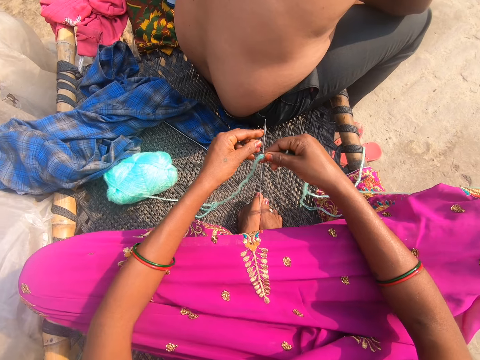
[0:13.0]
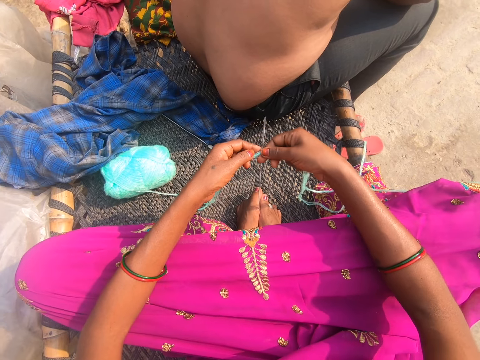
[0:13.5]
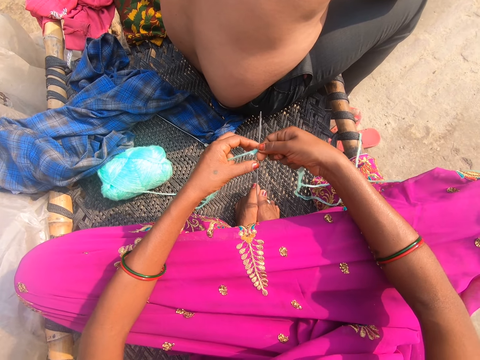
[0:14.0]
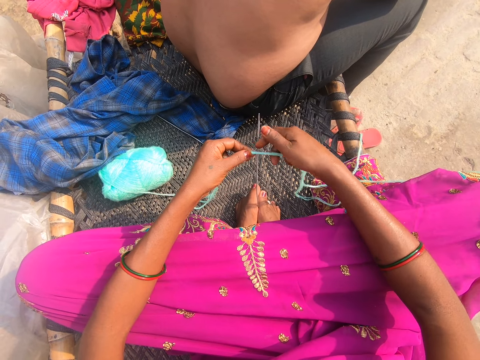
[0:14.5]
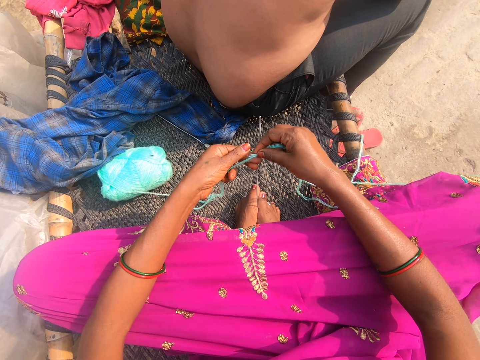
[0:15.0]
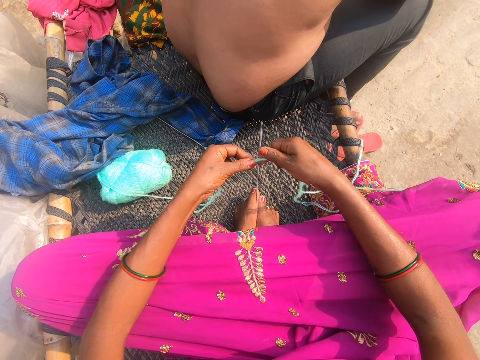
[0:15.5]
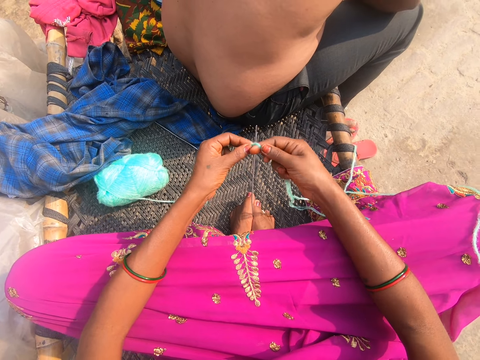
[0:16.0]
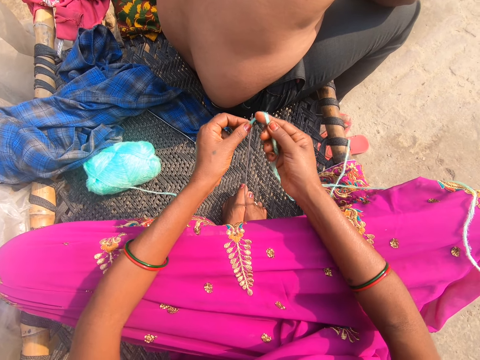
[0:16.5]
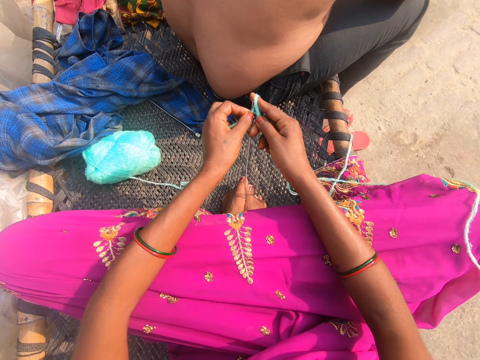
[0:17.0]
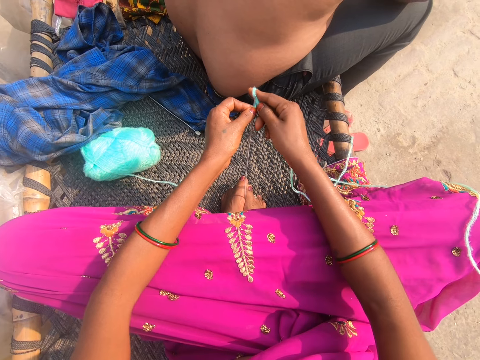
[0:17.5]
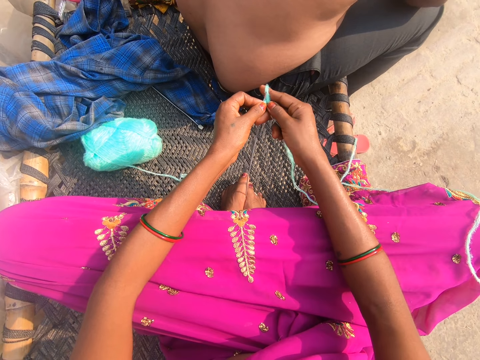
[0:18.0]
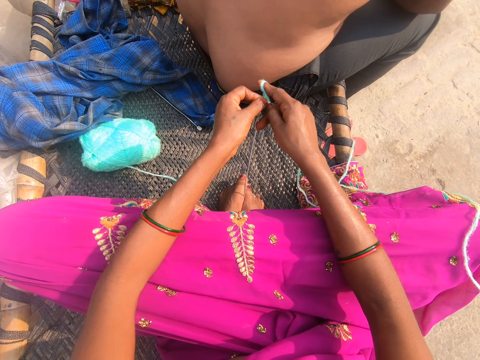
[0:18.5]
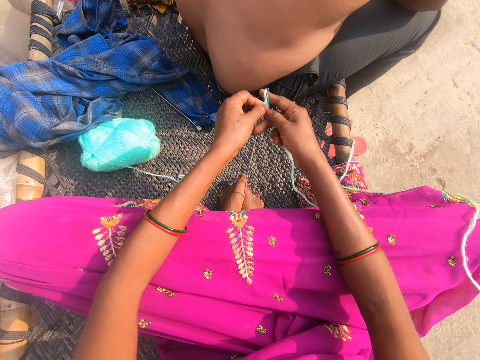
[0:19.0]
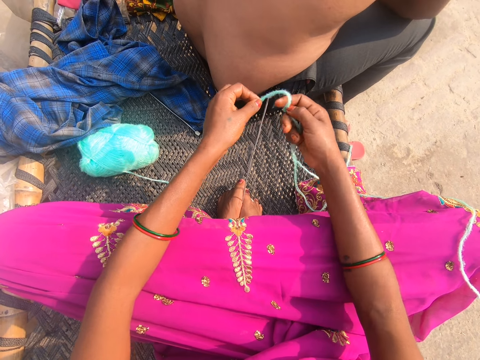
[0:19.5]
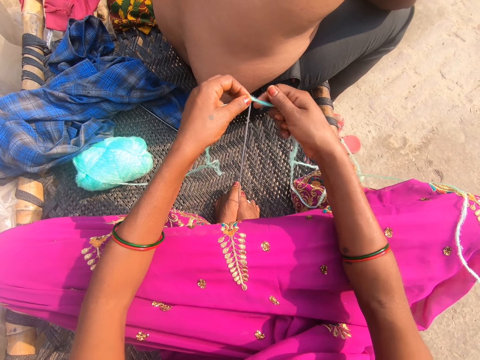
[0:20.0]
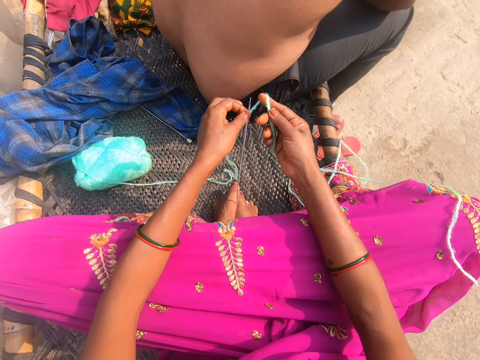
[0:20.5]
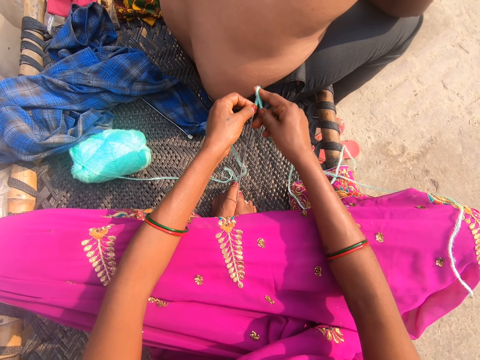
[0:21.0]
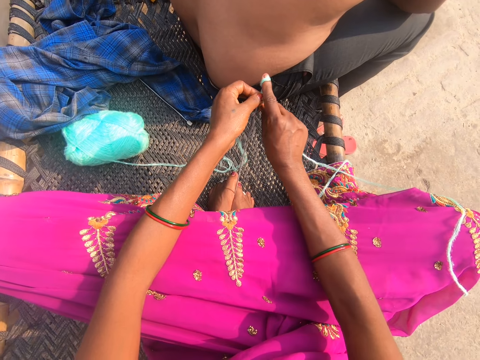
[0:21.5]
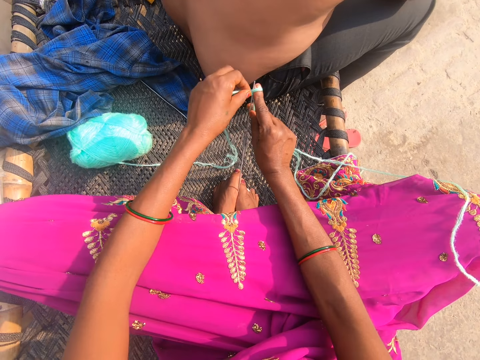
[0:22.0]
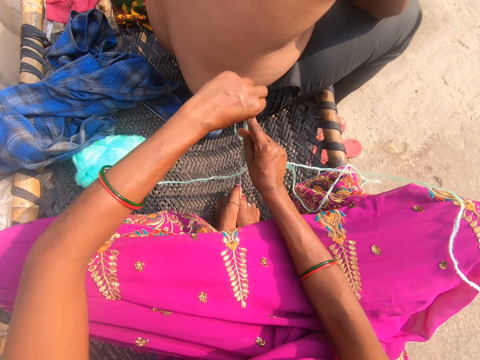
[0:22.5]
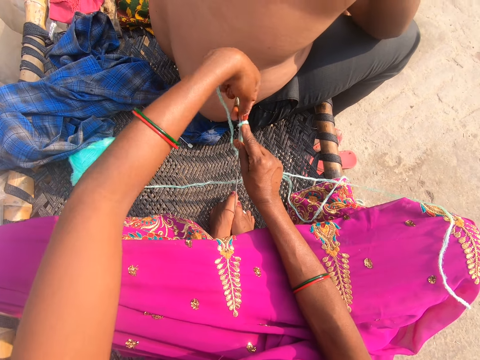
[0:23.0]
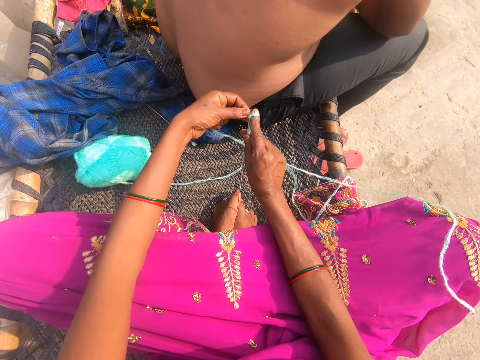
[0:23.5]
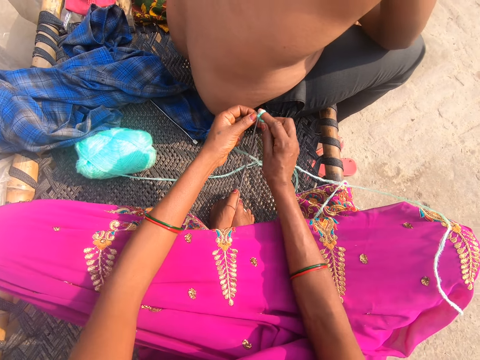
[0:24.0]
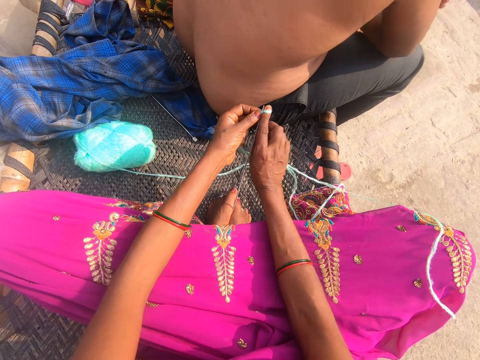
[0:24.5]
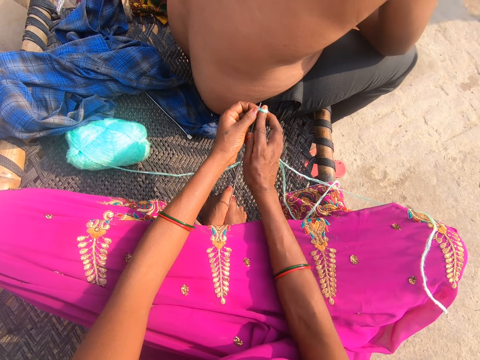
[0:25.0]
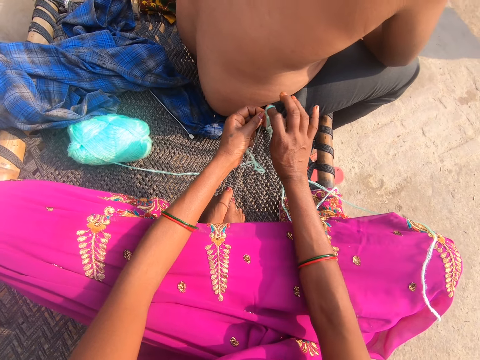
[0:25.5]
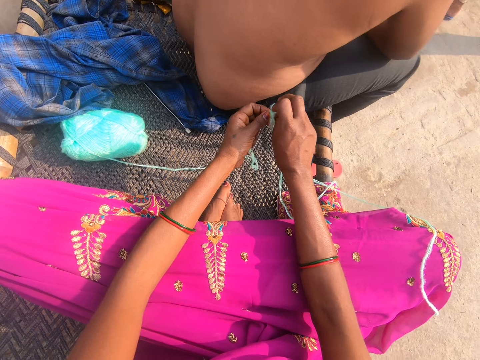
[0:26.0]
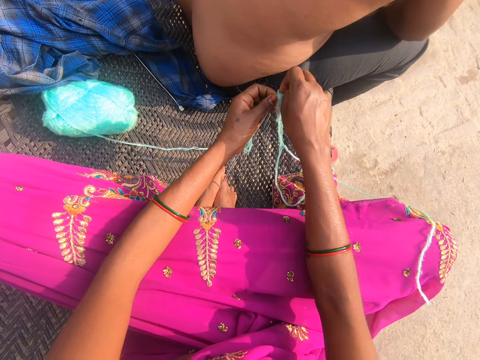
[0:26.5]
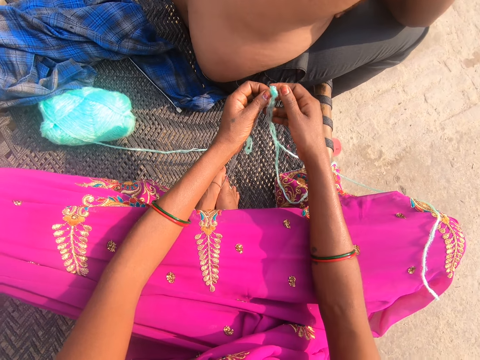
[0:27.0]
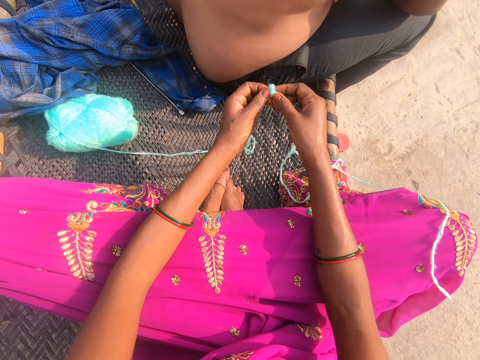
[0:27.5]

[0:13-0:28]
The camera wearer converses. They put a thread on the crochet. They remove the thread on the crochet. They tie the thread to the needle. They put the thread on the crochet.

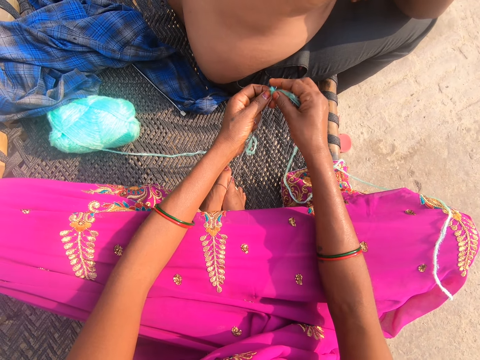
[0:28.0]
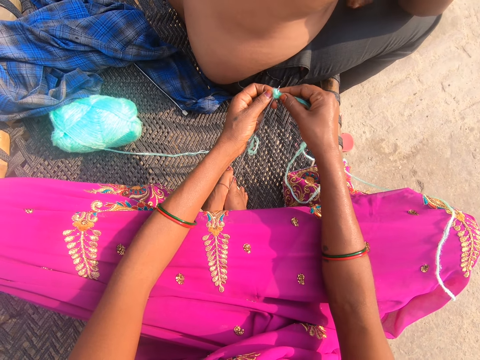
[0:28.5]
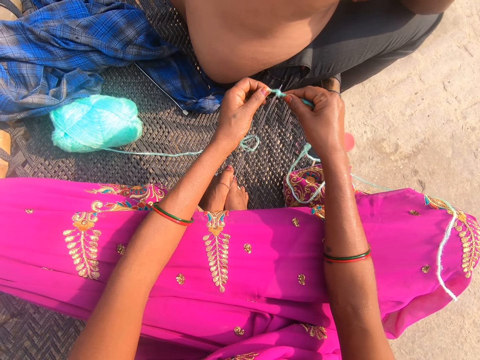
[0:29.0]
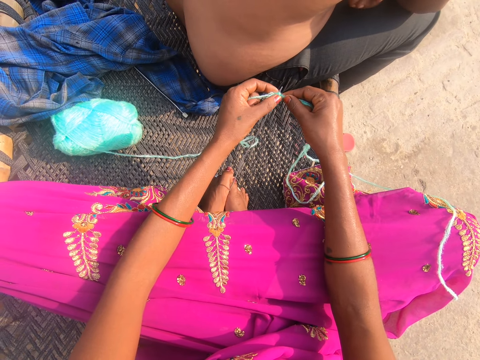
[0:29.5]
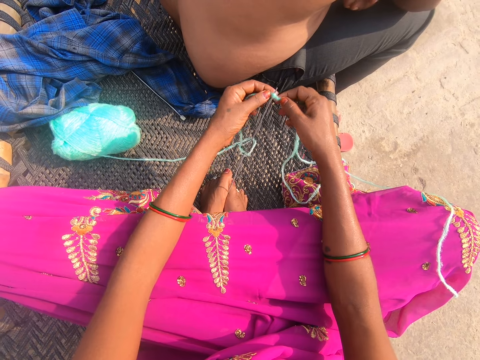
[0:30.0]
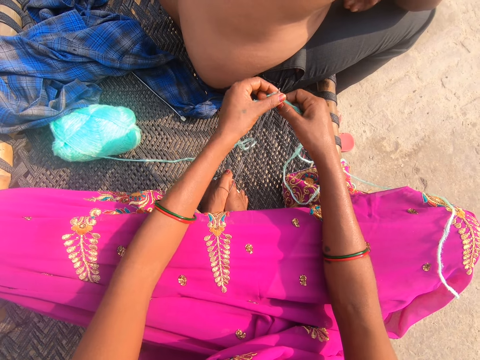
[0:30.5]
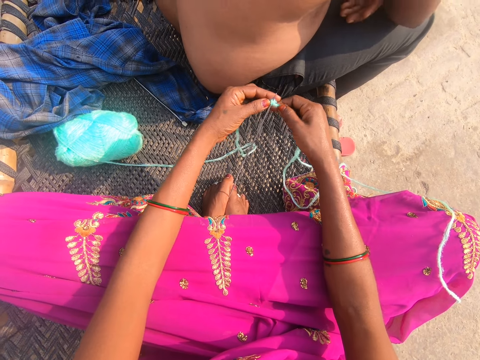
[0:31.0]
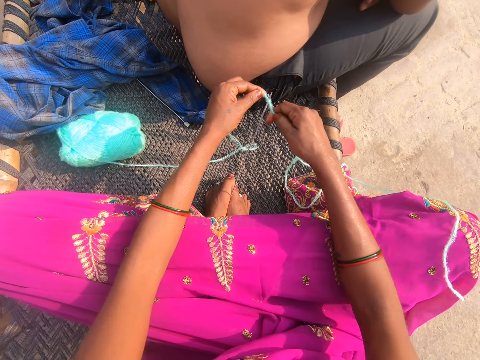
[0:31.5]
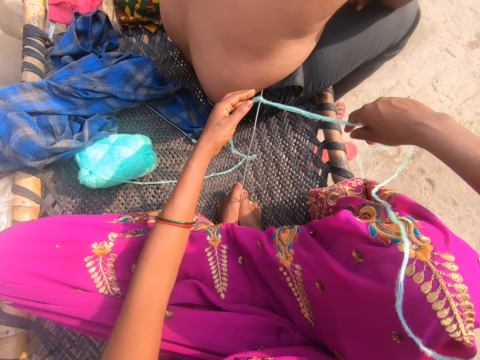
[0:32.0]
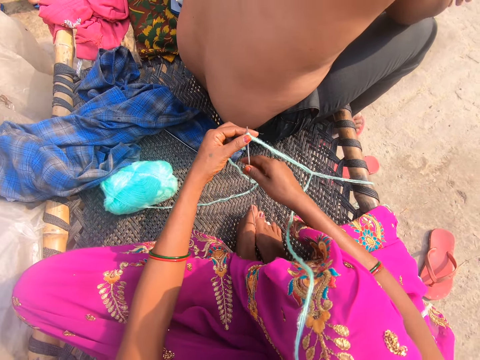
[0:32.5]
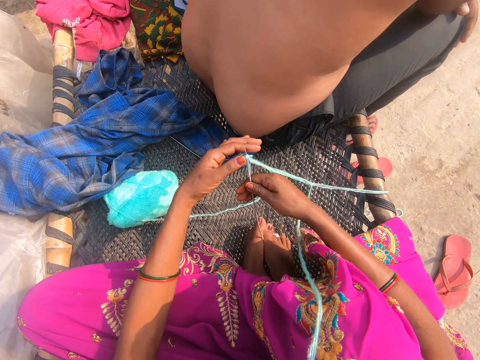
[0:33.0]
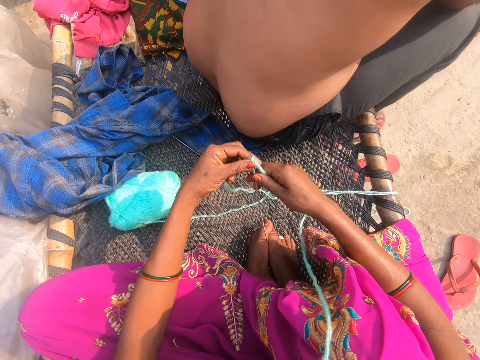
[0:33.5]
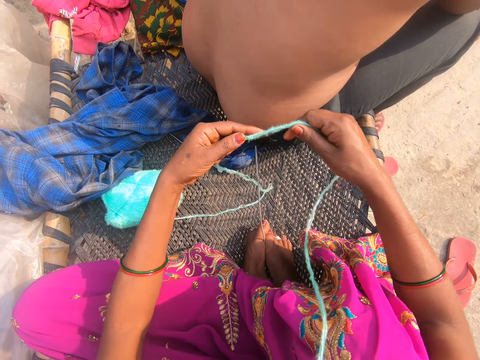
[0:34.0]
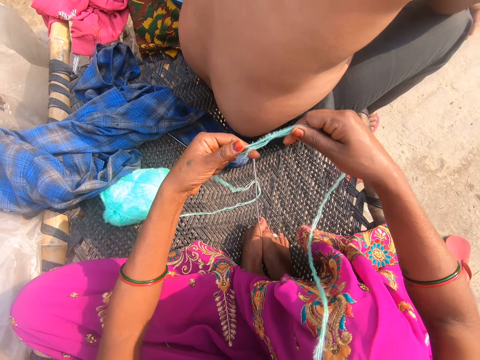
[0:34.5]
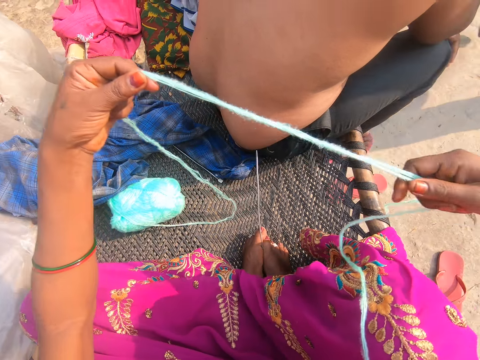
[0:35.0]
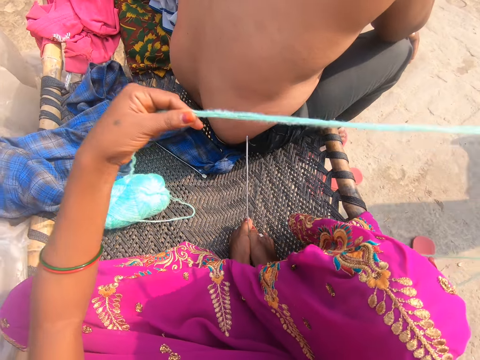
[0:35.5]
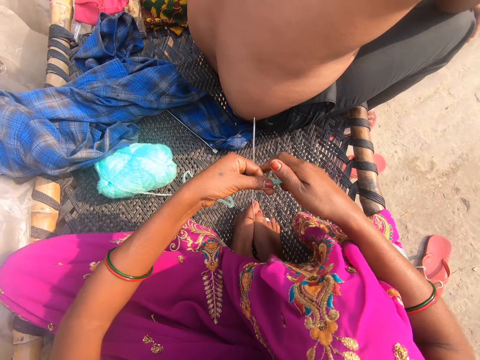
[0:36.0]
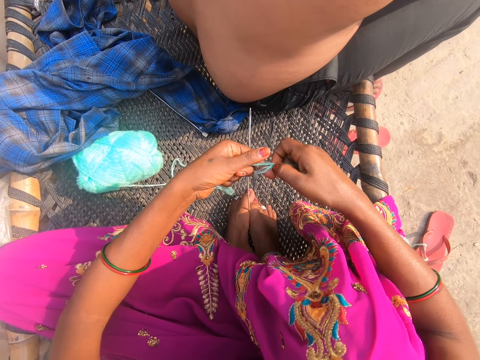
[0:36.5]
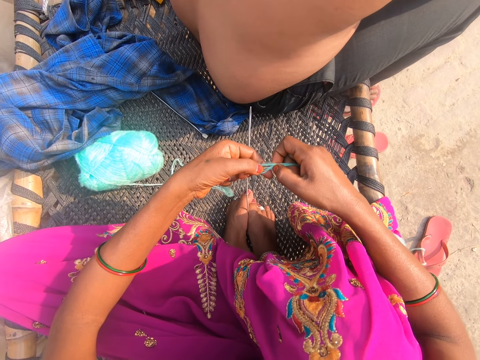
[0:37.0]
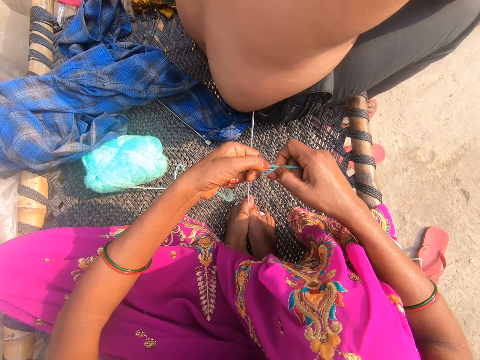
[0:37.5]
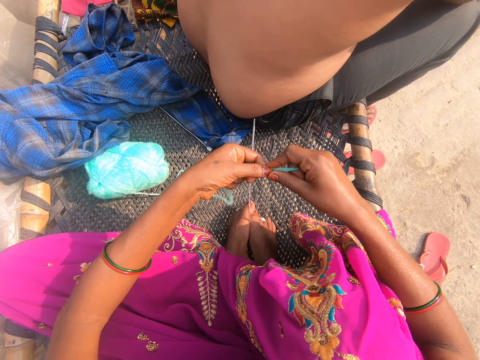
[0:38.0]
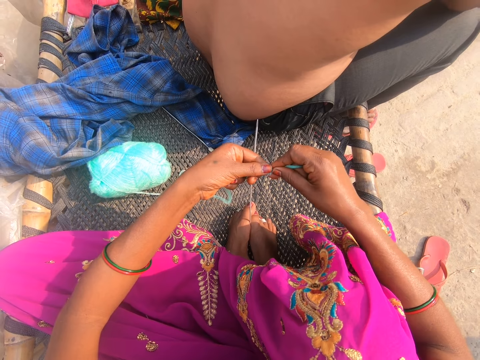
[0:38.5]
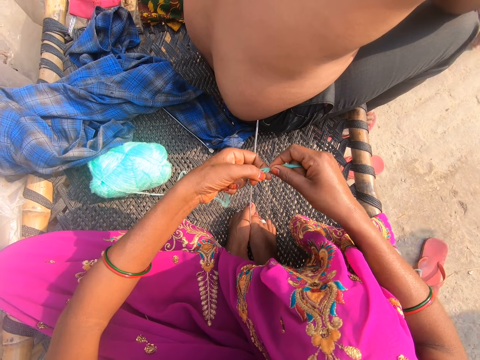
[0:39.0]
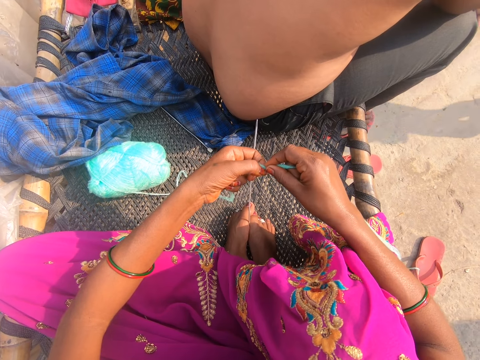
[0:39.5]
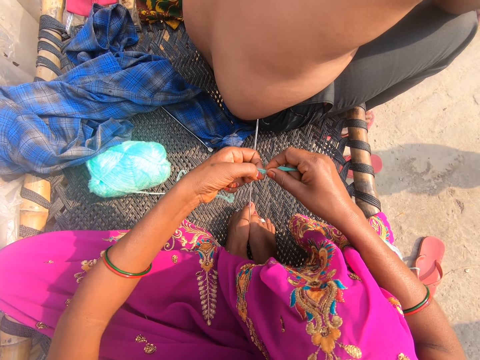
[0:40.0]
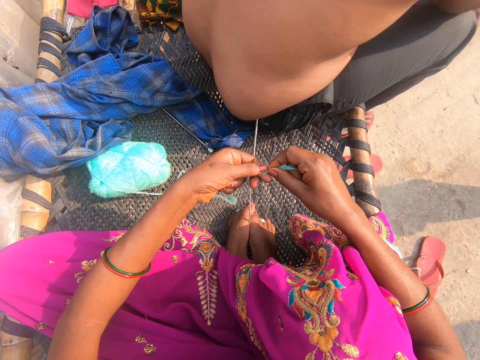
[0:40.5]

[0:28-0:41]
The camera wearer removes the thread on the crochet.
